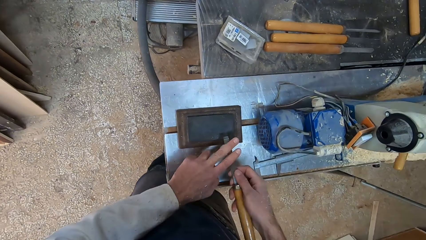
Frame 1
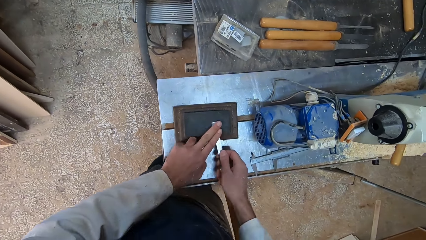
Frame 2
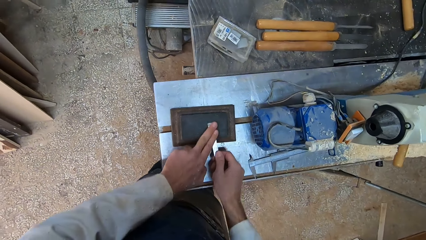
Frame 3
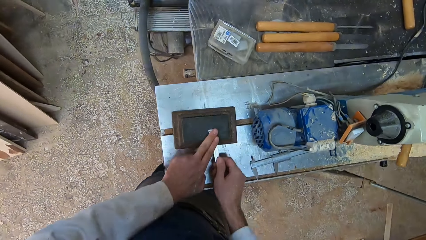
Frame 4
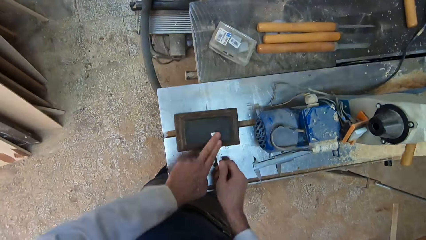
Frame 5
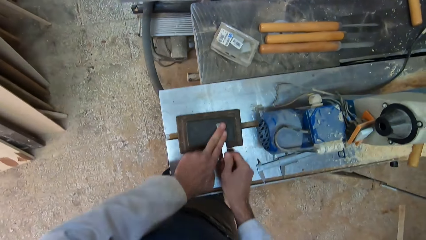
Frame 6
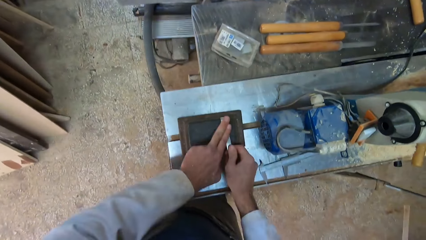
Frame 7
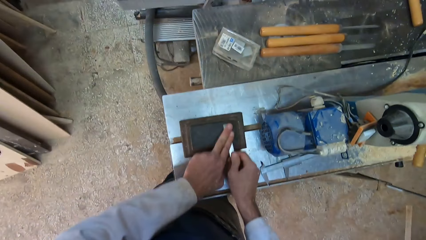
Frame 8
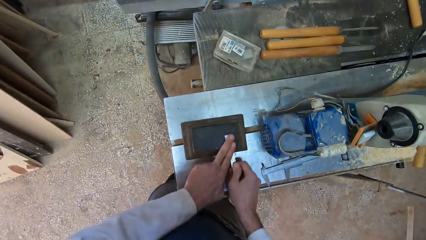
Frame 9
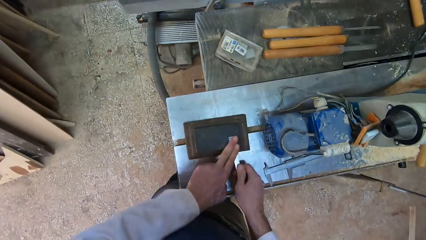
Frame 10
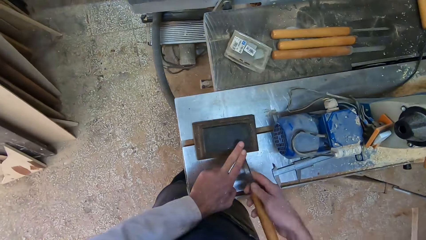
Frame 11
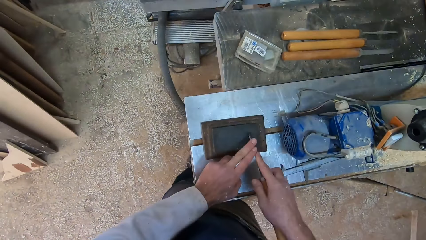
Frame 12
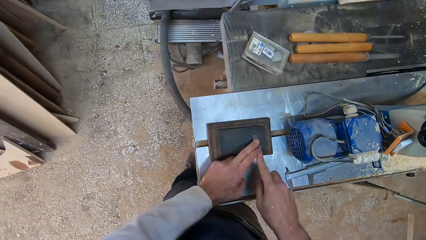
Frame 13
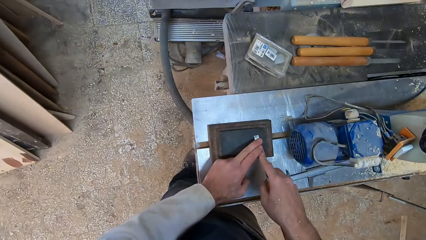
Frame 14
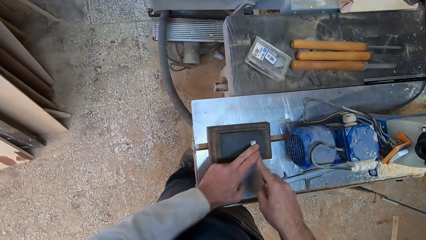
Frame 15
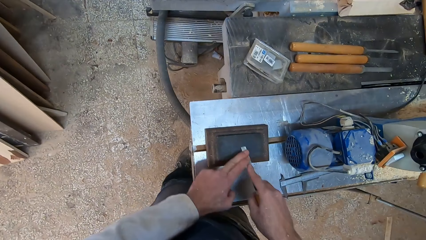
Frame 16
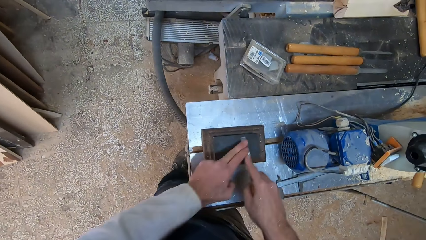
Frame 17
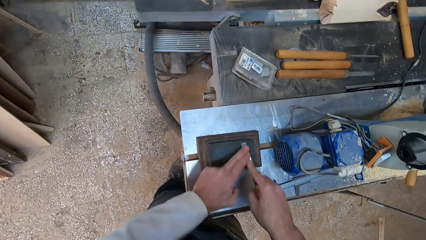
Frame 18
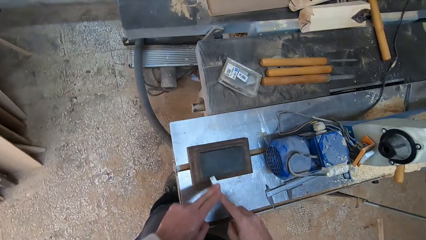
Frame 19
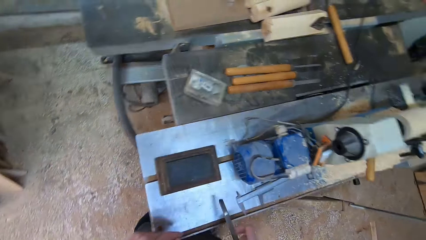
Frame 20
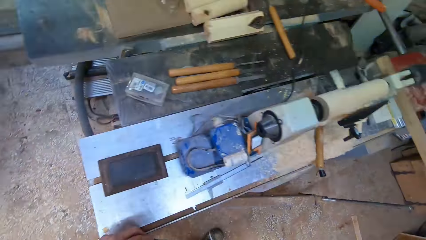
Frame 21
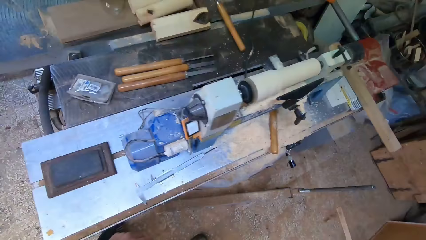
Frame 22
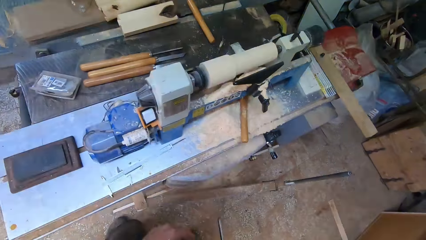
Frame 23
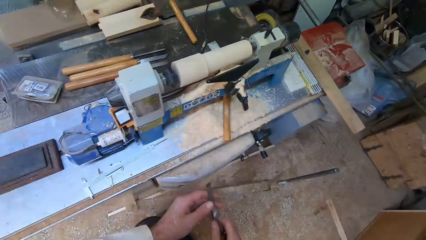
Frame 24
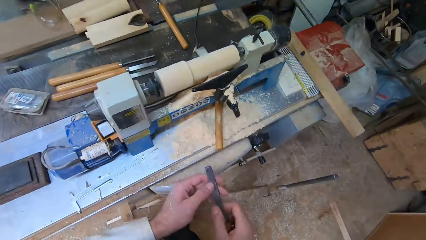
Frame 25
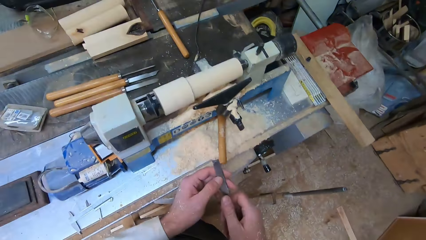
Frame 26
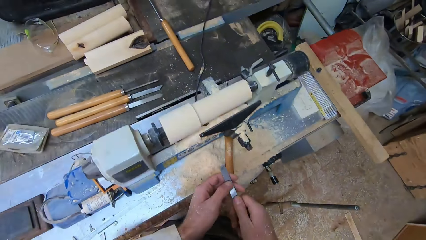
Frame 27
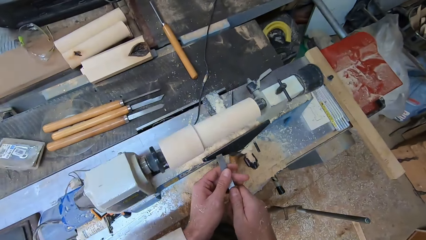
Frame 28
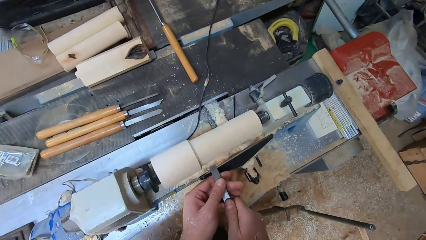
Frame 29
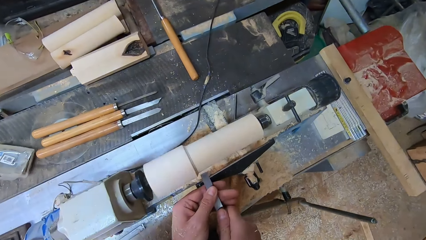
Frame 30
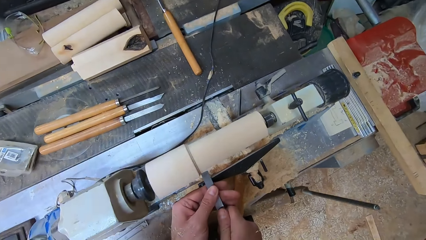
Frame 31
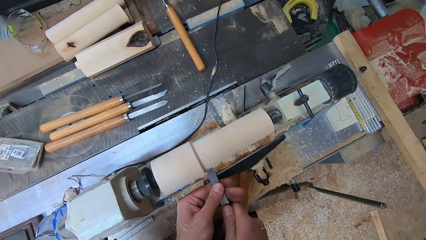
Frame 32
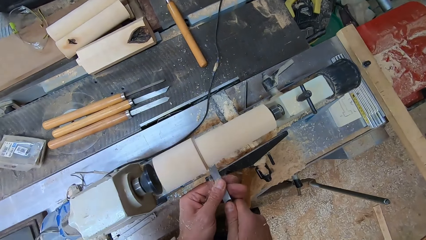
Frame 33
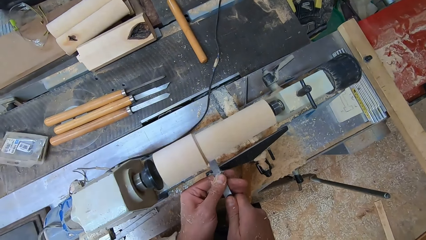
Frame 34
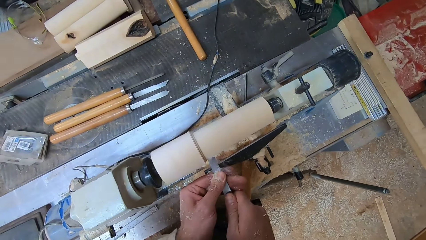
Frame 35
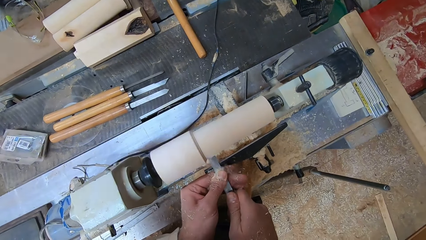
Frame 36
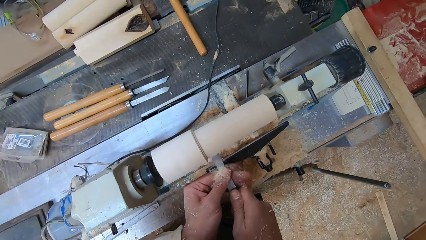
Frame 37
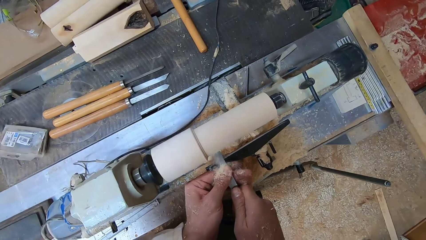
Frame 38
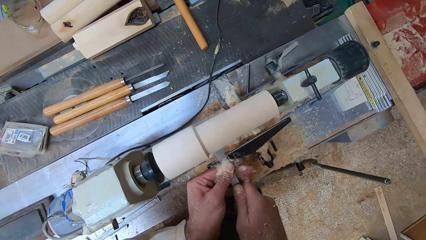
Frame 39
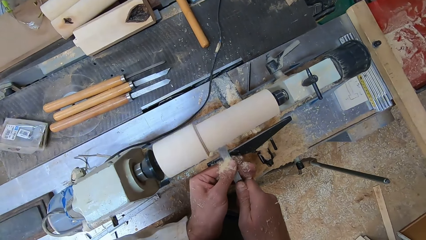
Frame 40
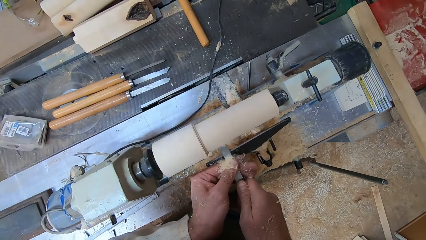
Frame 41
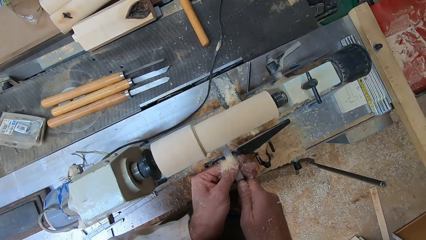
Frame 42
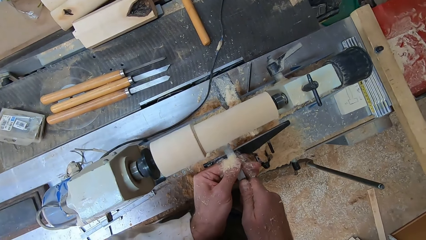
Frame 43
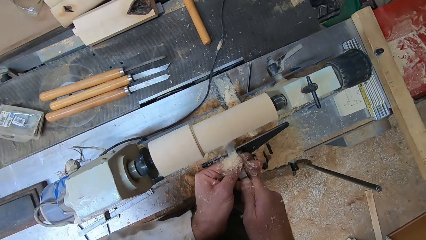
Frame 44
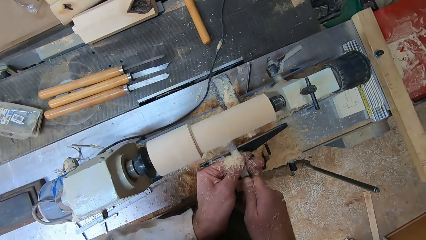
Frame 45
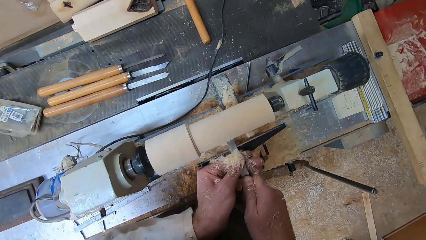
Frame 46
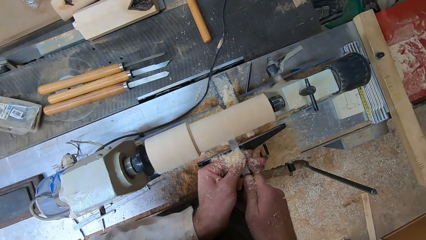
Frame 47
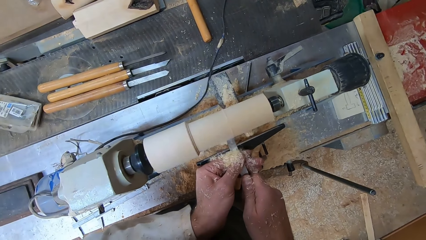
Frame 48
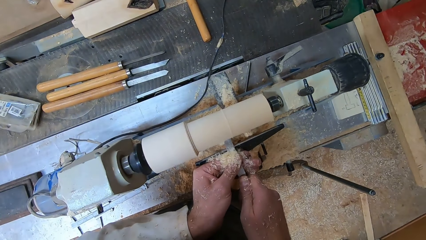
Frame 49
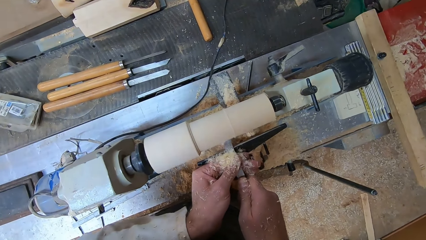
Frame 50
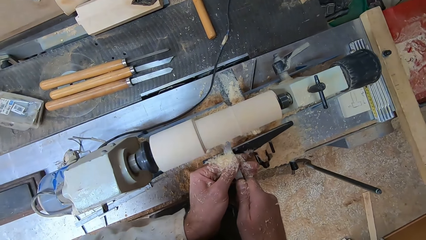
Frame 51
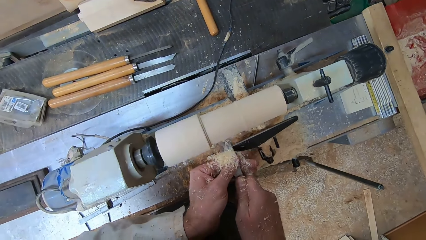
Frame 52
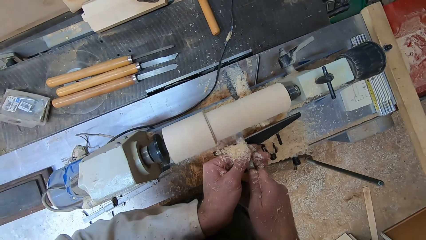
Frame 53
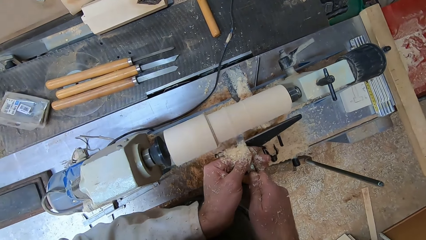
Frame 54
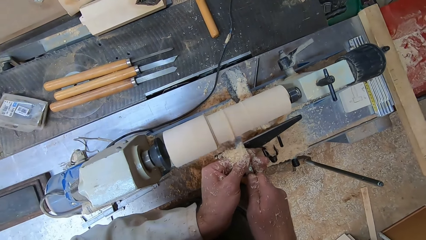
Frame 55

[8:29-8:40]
The camera wearer shaves the round wood in the round wood making machine with the chisel in both hands.

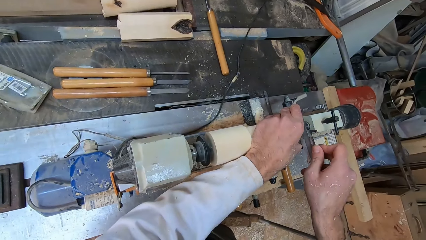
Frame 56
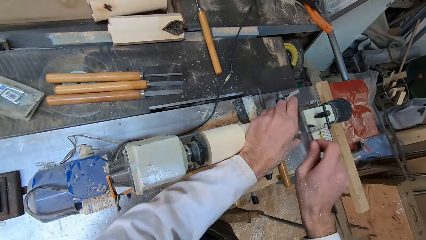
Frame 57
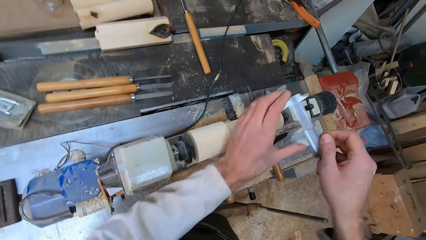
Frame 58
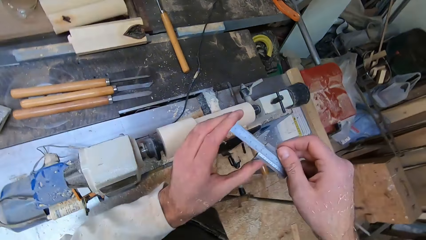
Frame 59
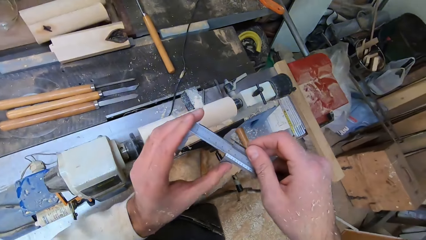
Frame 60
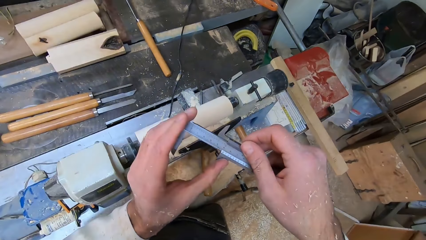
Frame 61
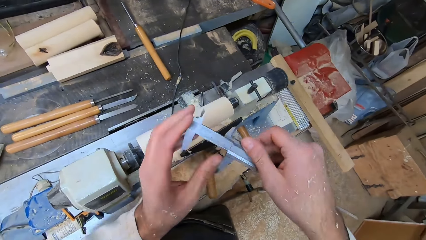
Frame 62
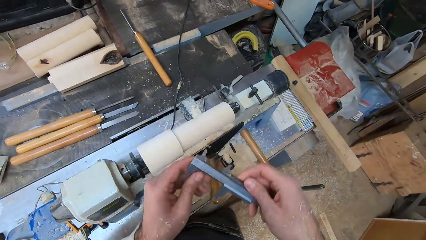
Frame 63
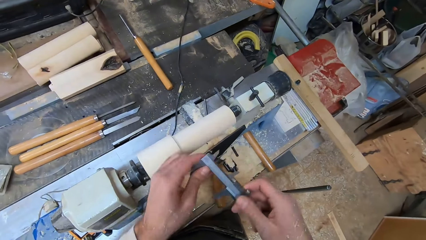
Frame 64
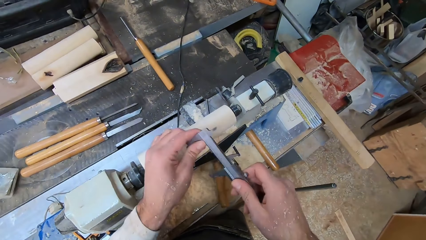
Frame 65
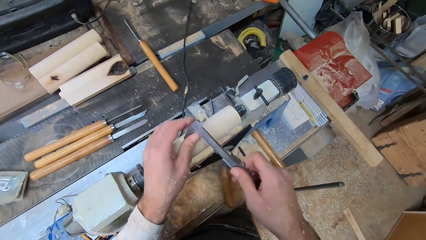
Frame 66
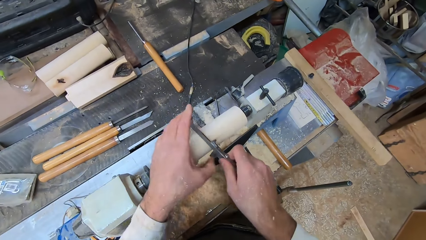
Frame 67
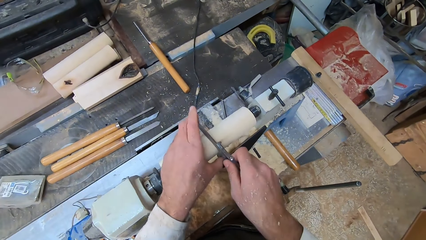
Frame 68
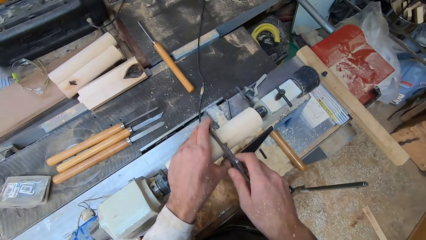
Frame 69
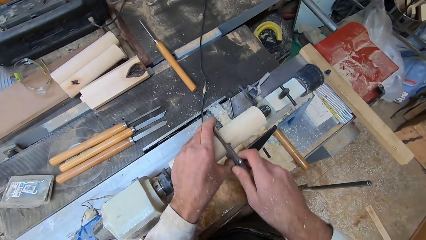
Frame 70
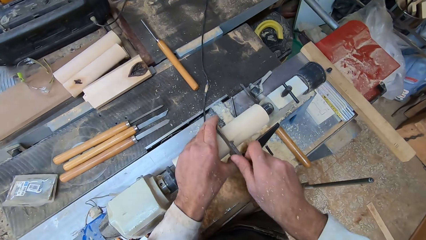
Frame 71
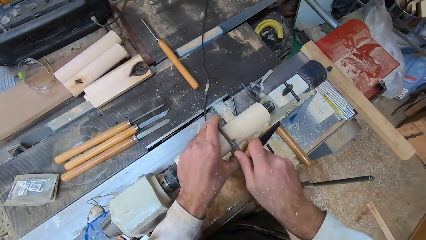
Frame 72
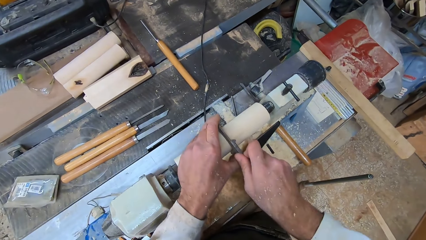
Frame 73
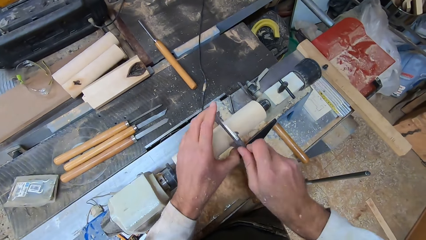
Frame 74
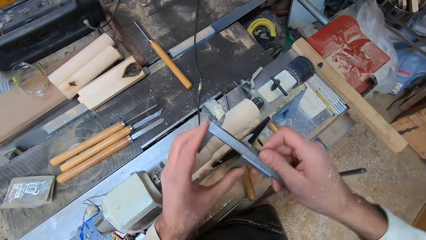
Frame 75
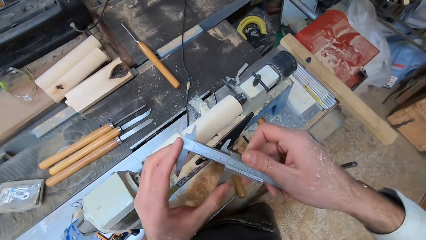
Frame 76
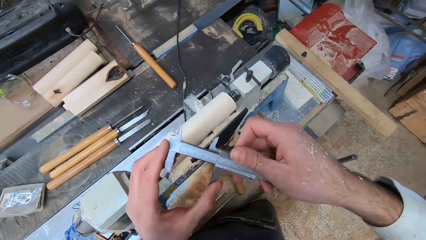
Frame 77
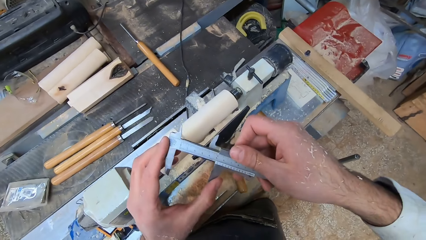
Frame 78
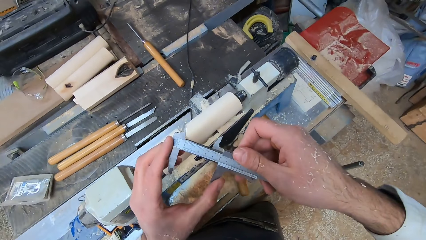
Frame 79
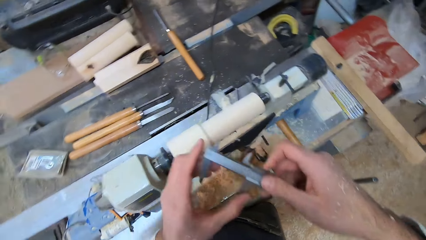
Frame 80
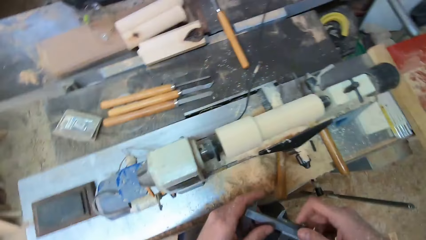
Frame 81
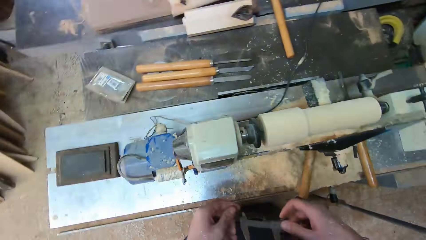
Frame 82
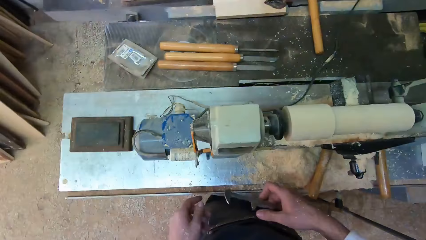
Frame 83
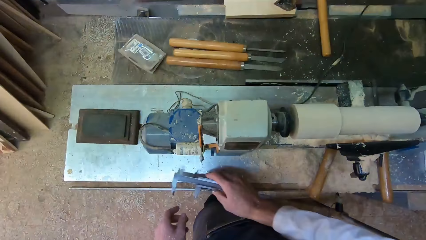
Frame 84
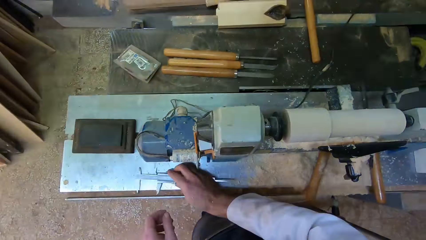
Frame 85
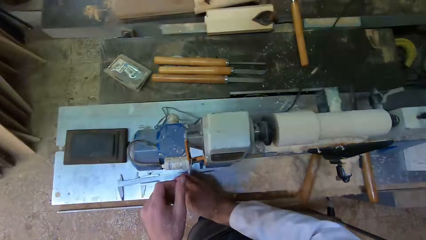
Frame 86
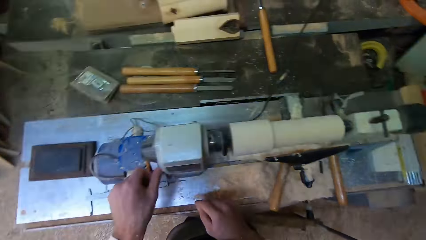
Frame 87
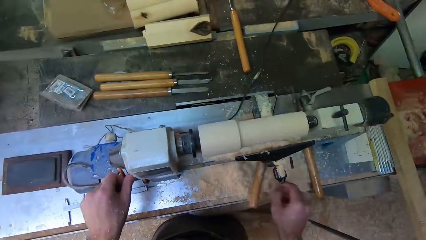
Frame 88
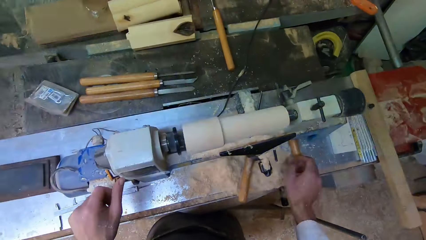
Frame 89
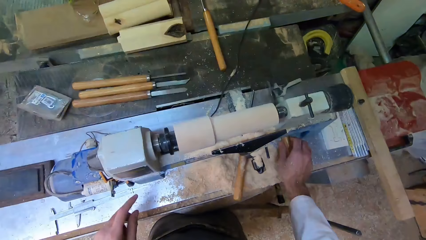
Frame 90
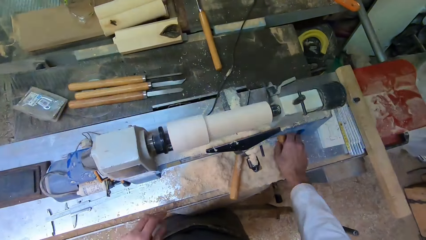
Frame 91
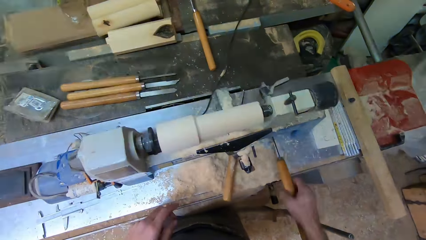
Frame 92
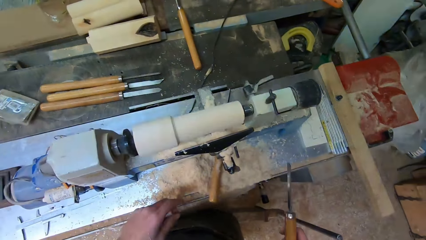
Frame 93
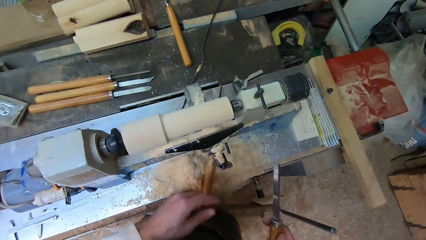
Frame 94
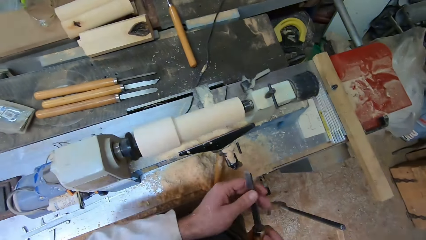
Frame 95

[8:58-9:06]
The camera wearer looks at the caliper measurement. He measures a round wood in a round wood making machine with the caliper in both hands. He looks at the caliper measurement. He drops the caliper on the round wood making machine with his right hand. He switches on the round wood making machine with his left hand. He picks a chisel from the round wood making machine with his right hand.
